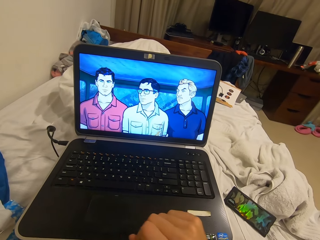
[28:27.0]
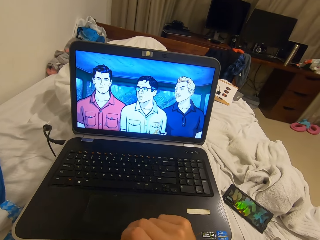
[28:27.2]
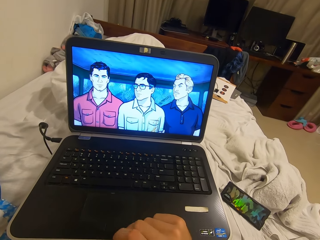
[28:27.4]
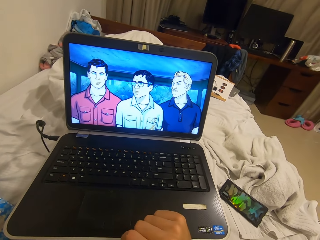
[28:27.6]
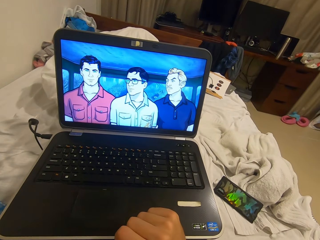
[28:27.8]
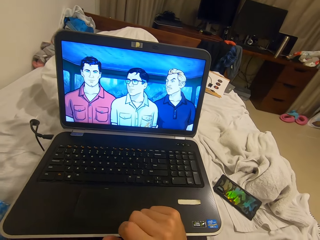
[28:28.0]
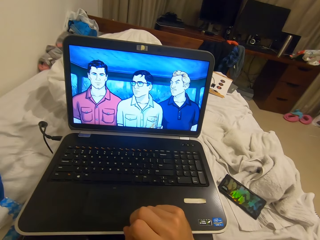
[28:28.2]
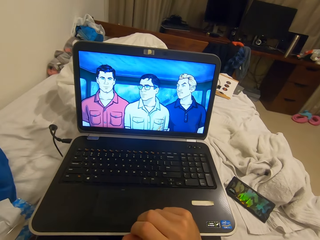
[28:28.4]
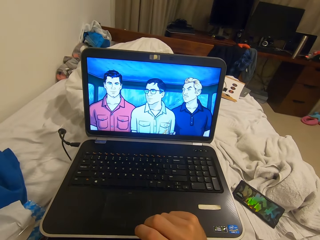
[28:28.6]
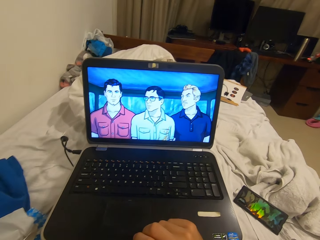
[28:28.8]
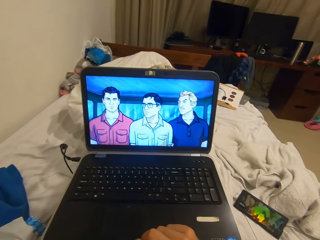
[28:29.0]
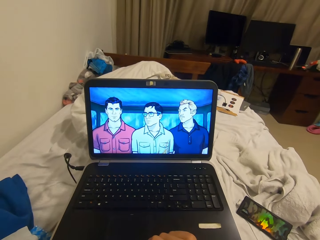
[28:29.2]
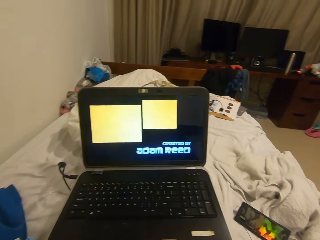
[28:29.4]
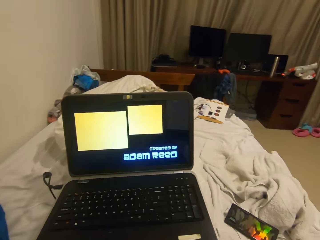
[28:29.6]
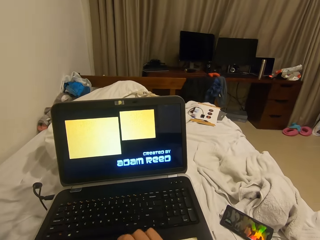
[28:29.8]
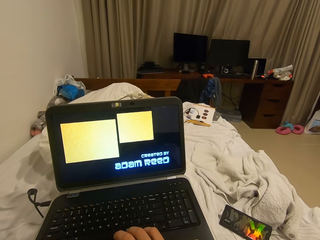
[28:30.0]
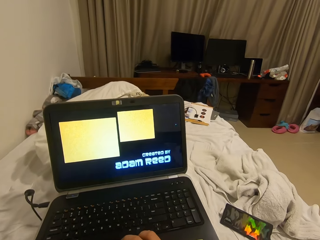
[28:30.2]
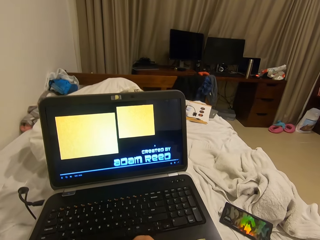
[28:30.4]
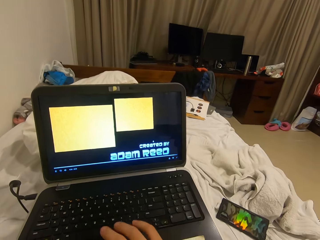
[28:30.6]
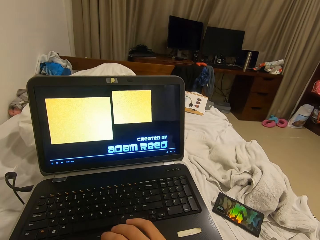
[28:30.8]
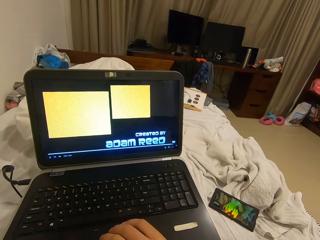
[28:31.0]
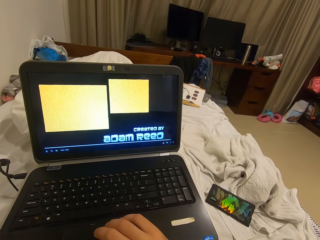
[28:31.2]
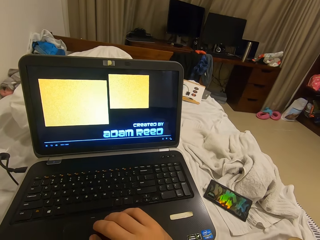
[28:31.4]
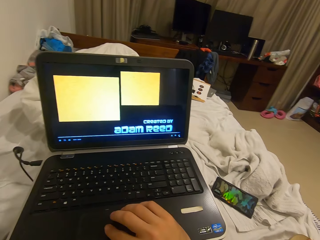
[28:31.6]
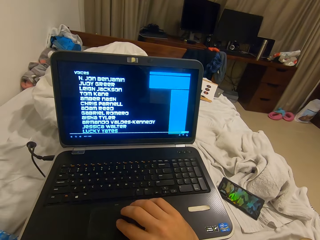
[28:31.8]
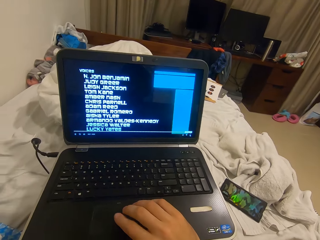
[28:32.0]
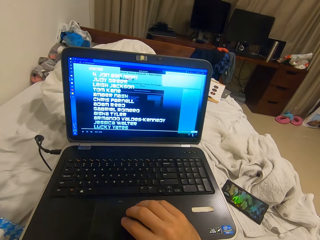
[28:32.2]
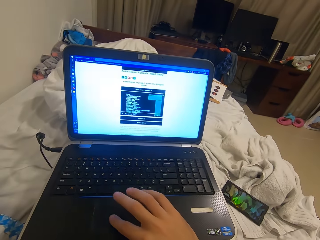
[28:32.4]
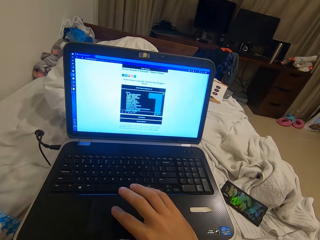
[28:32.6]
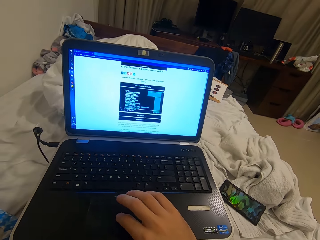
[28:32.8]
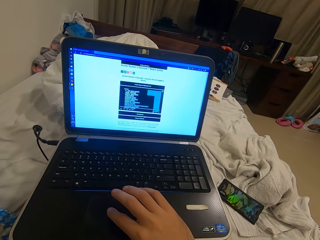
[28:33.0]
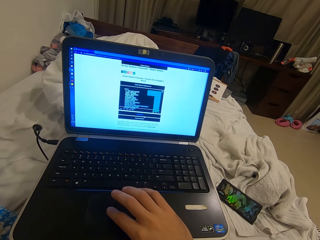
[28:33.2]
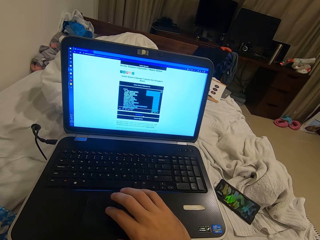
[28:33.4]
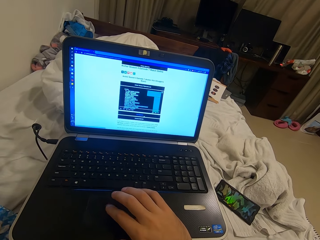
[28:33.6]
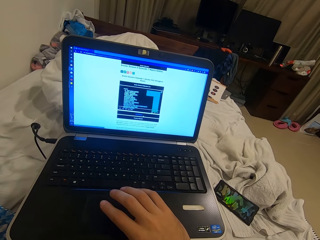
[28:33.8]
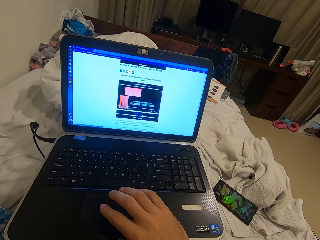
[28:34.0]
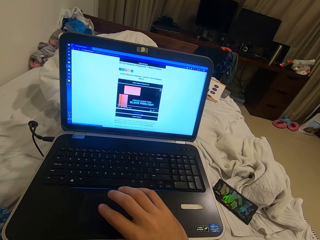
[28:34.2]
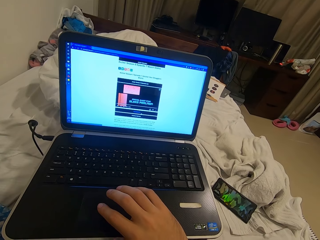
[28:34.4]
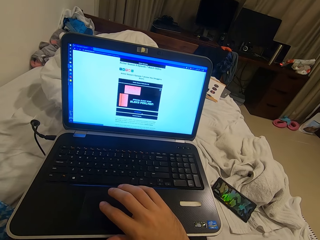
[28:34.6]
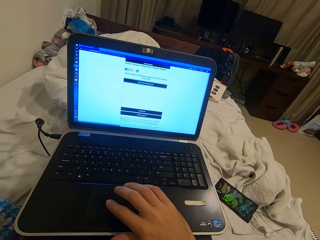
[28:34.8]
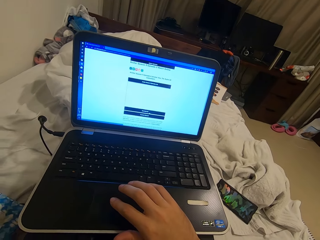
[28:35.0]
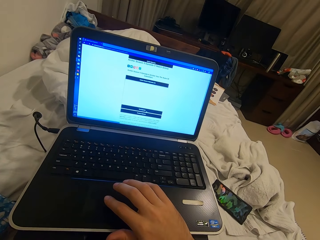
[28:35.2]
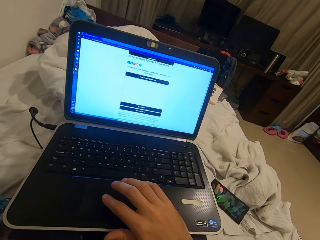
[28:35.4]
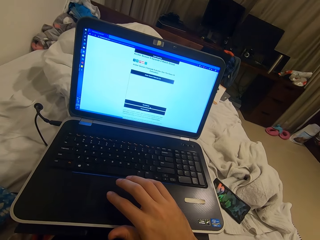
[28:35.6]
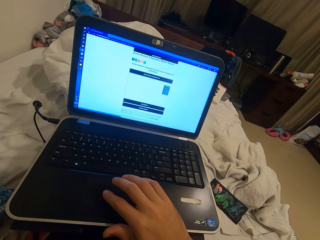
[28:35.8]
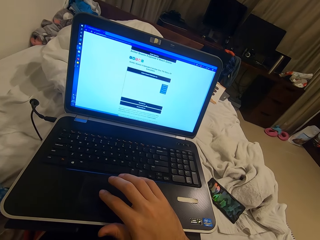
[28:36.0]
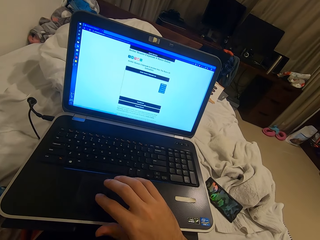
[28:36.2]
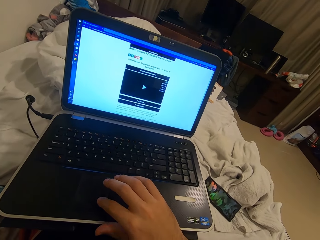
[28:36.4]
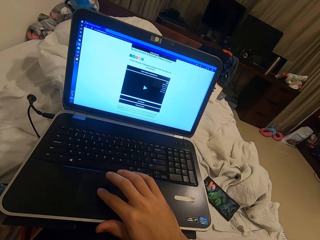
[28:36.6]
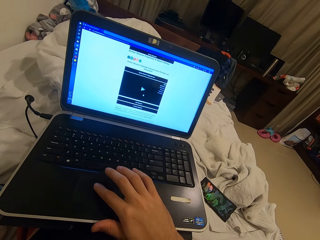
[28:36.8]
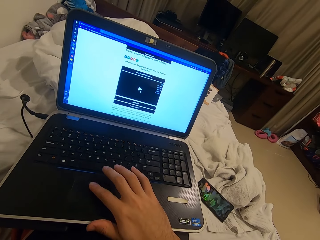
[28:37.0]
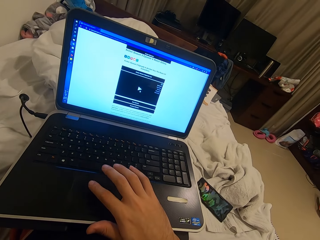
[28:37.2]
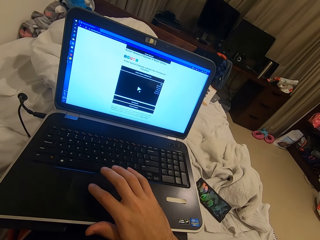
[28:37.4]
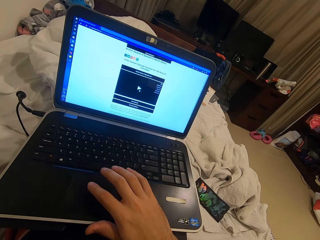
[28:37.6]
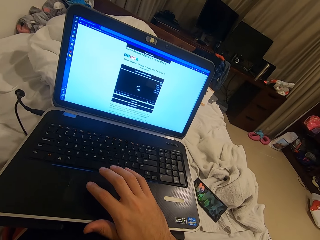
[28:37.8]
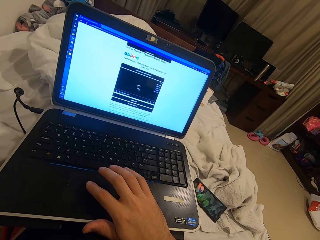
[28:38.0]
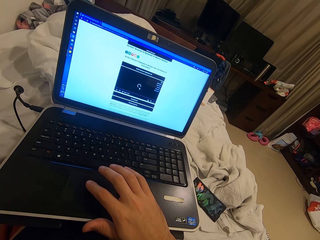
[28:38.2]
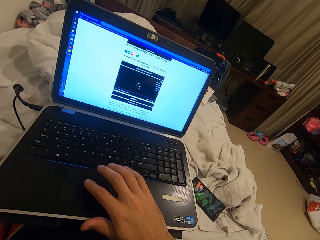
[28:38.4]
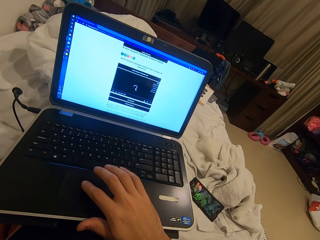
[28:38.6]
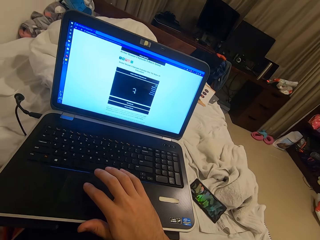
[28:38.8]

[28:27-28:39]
The camera wearer moves his fingers on the keyboard. He operates the laptop with his right hand.

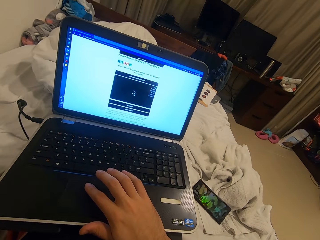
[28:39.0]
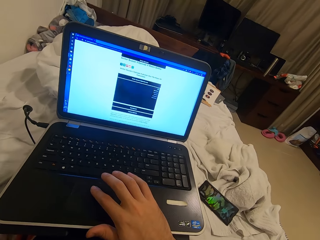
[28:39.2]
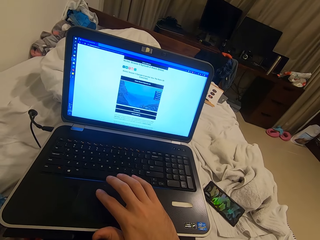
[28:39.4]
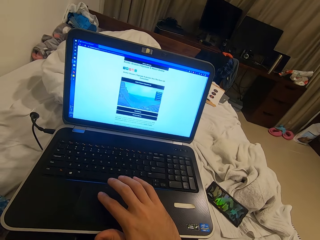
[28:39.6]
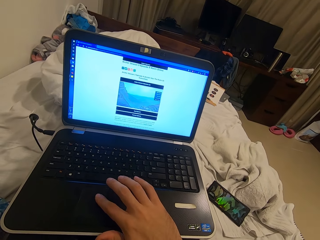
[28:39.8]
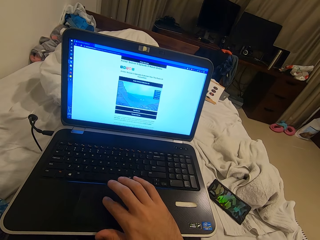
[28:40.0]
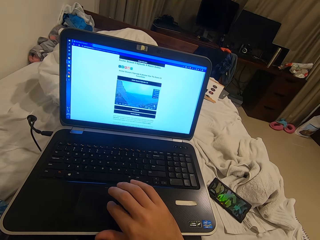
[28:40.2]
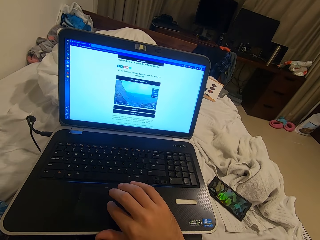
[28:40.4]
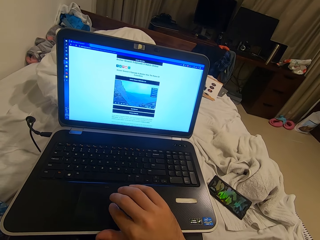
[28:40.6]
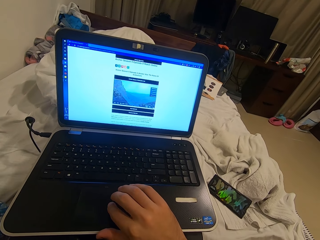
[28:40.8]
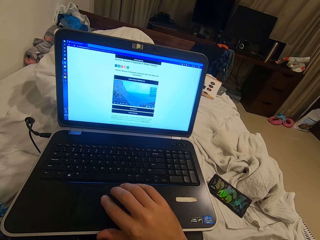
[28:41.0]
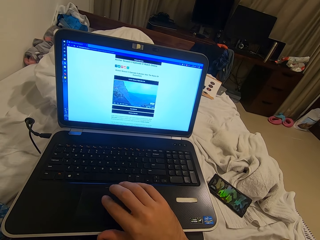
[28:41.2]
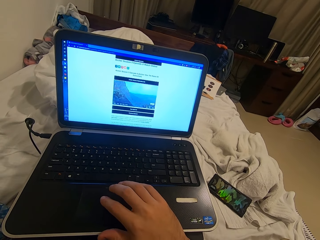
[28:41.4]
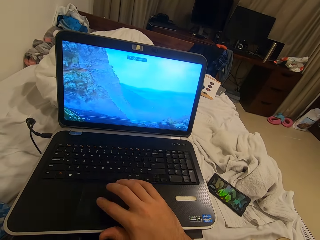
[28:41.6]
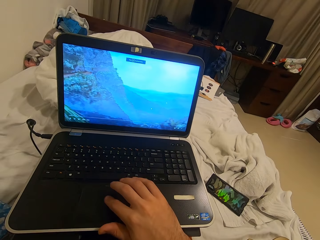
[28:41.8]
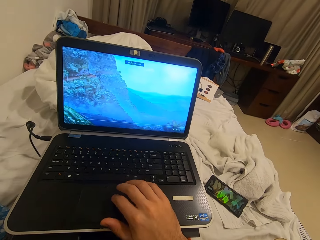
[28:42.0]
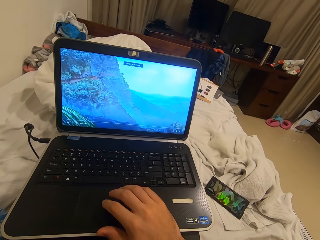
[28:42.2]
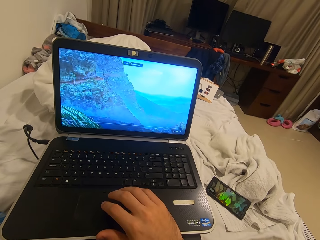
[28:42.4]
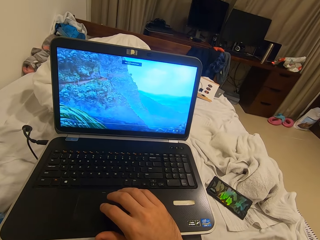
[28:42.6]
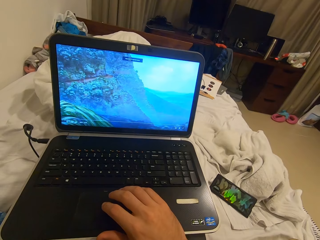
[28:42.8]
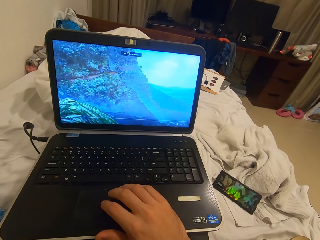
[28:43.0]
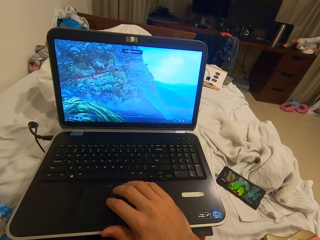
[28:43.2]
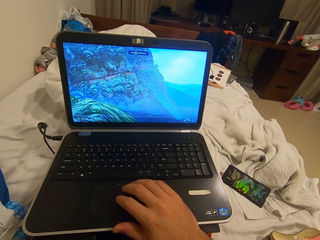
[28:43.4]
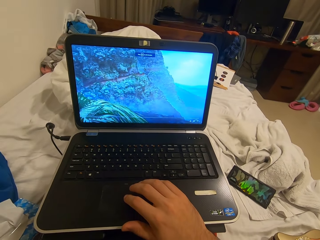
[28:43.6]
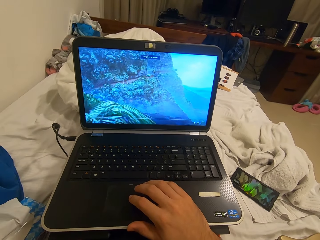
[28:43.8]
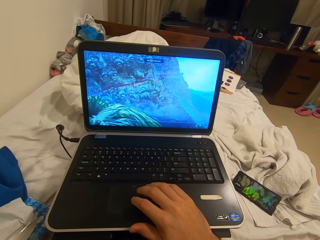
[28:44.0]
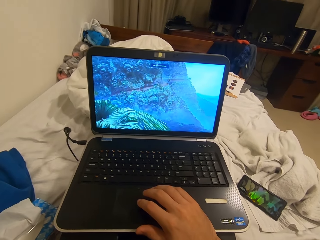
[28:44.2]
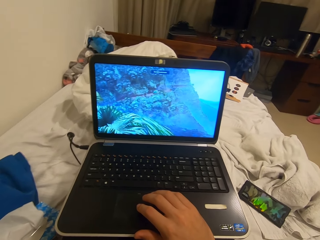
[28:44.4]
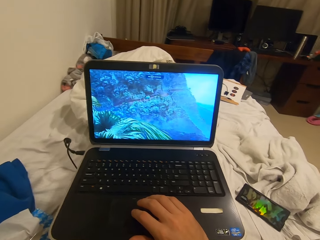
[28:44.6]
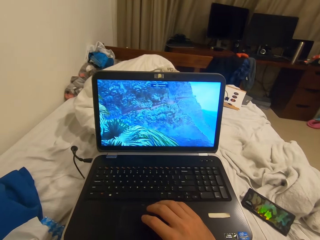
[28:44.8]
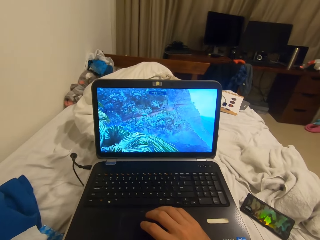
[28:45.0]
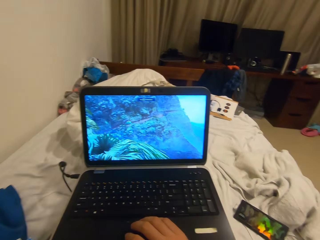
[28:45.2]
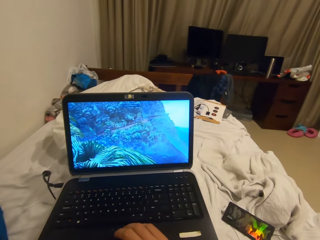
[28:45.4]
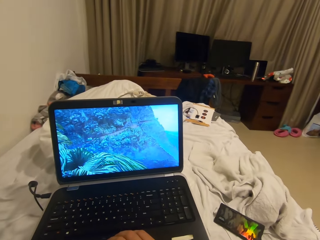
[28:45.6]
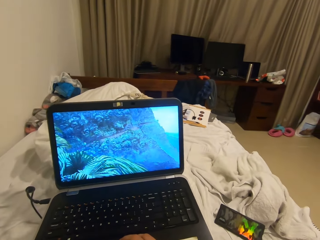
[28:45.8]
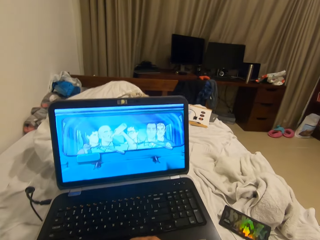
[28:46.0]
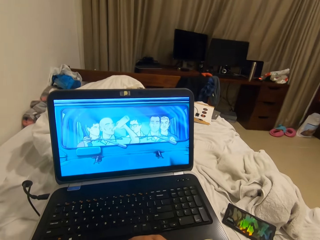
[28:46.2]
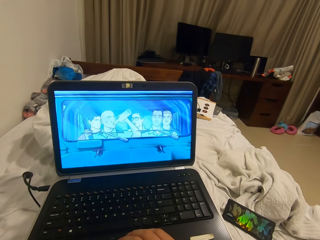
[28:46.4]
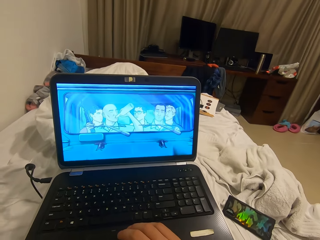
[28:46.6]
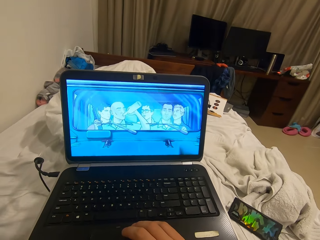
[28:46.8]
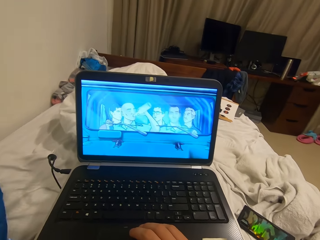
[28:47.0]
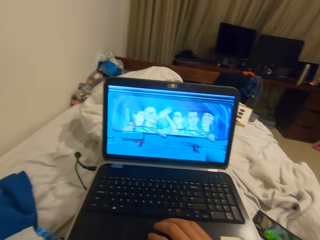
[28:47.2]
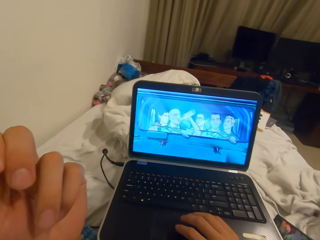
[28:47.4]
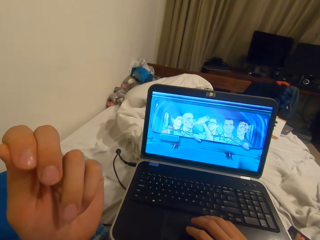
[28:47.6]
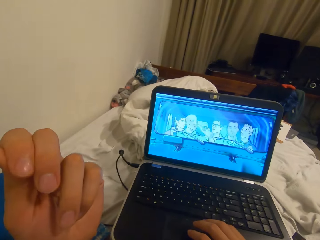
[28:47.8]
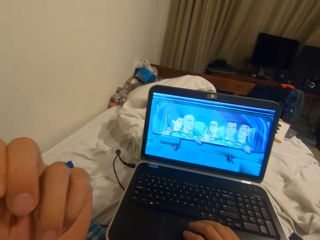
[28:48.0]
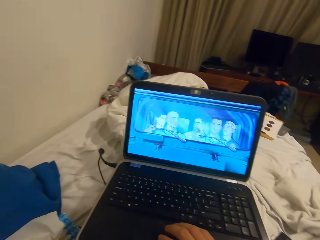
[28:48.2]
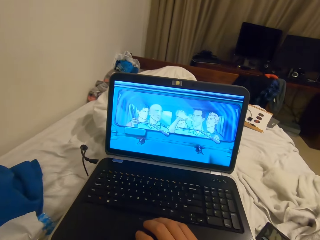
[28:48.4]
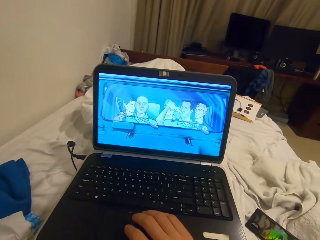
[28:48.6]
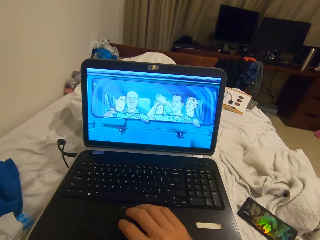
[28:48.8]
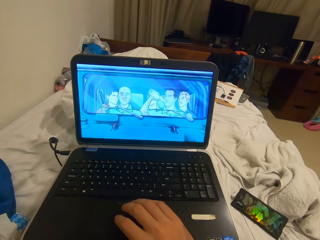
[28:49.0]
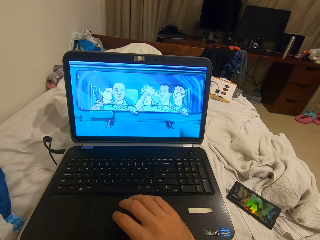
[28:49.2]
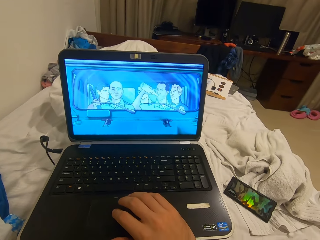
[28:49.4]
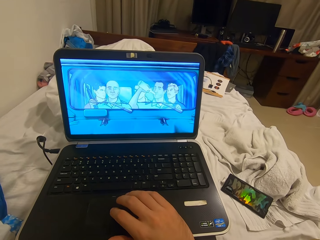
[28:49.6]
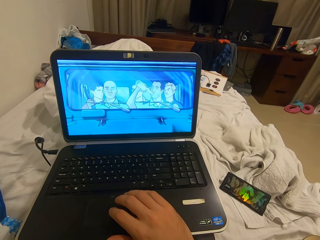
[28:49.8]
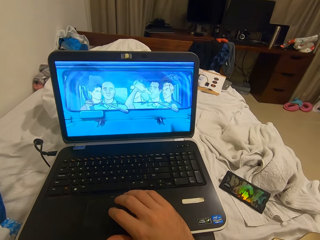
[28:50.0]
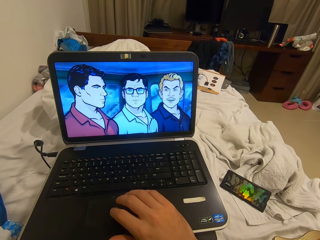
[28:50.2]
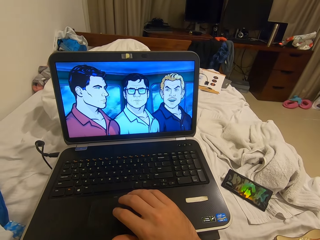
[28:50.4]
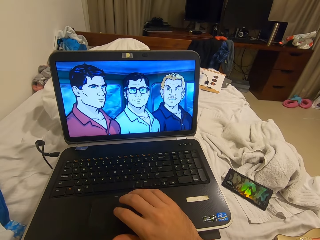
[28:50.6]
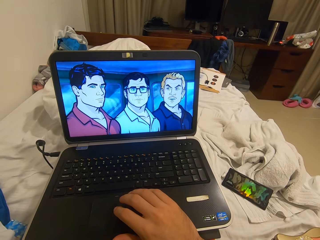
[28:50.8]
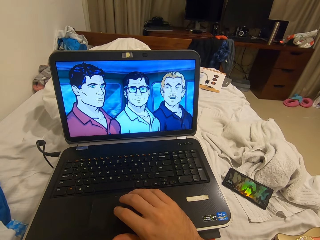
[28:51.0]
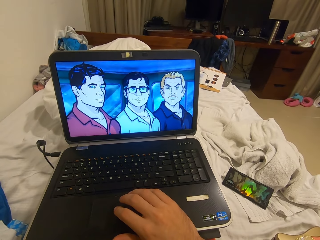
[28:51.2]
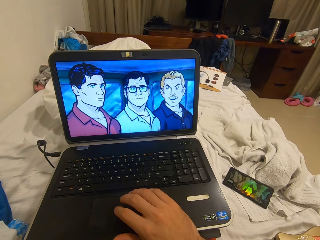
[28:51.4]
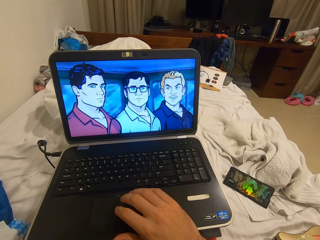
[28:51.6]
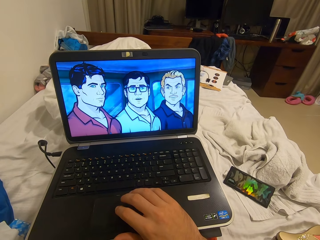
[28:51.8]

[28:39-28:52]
The camera wearer stares at his left hand. He moves his left hand. He watches the laptop. He places his right hand on the keyboard.
